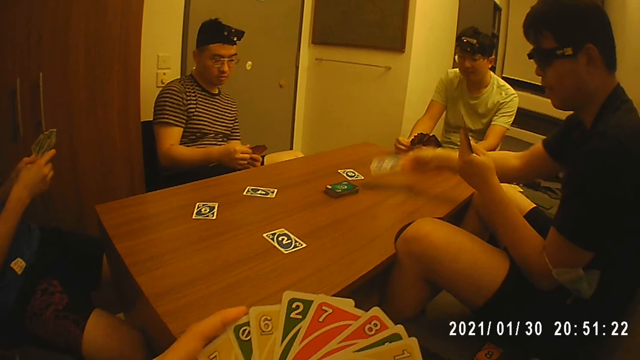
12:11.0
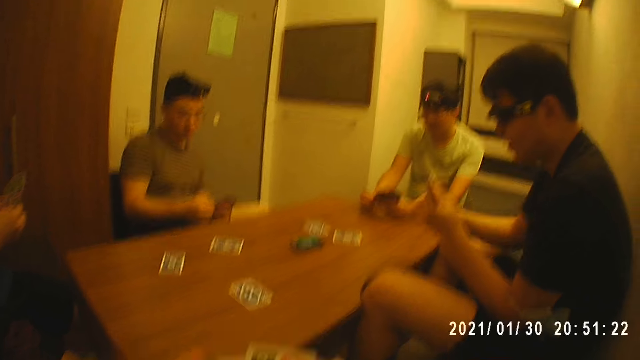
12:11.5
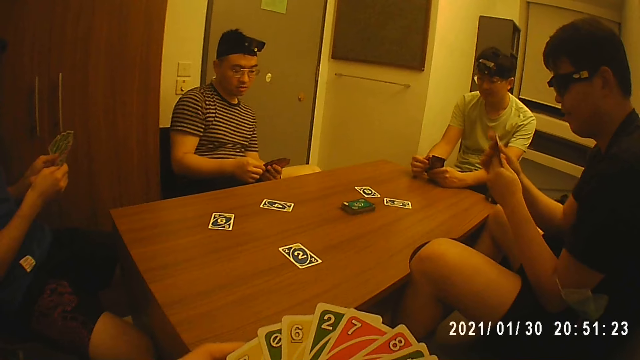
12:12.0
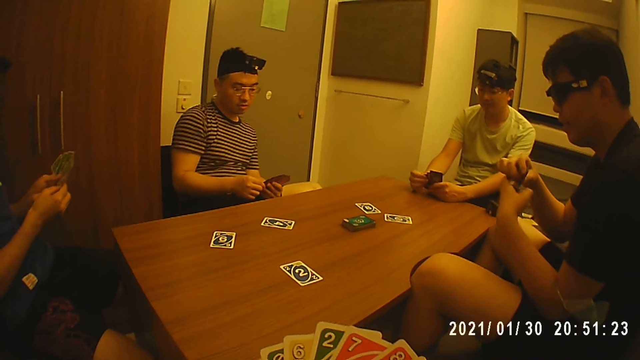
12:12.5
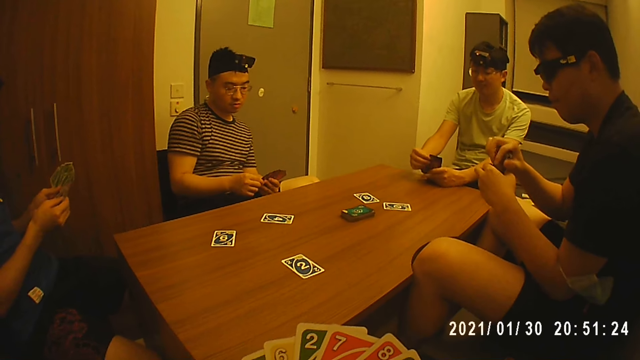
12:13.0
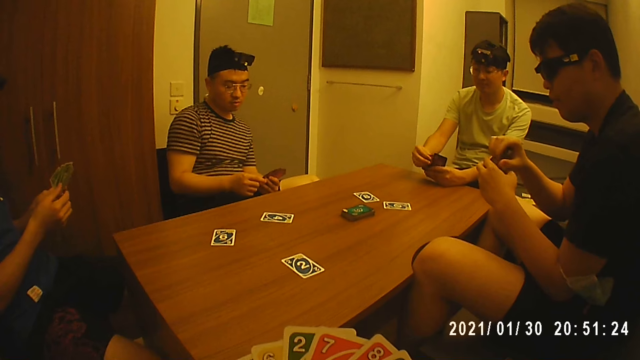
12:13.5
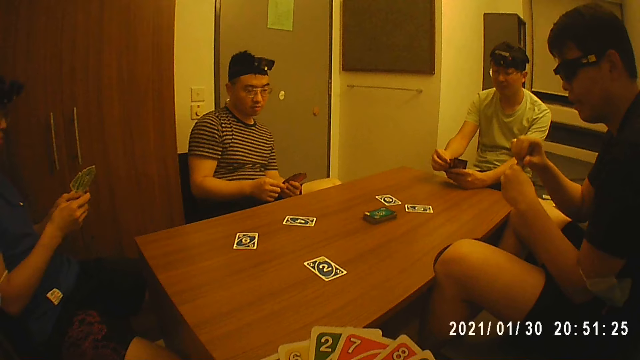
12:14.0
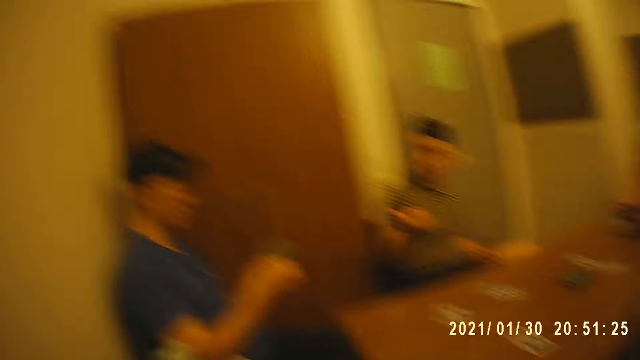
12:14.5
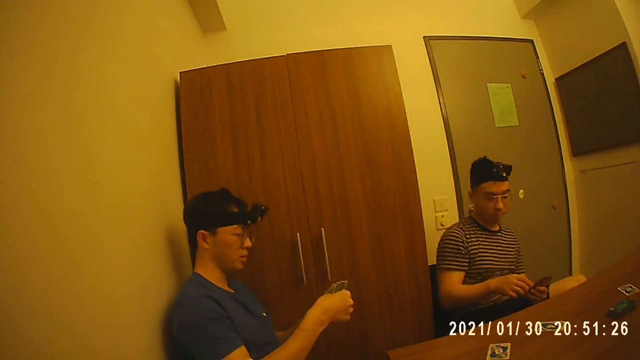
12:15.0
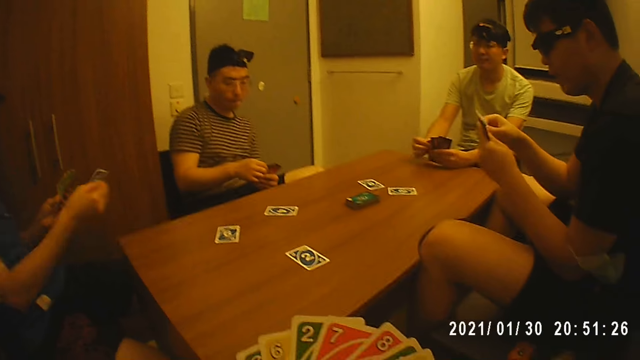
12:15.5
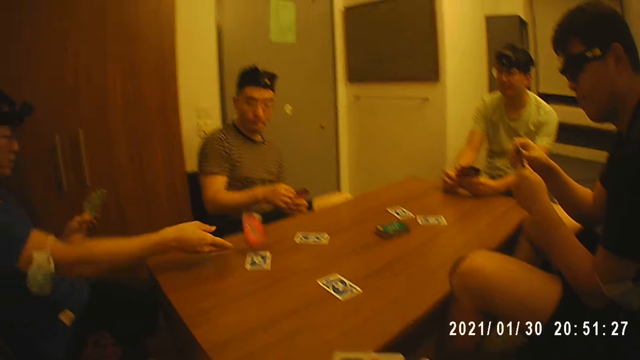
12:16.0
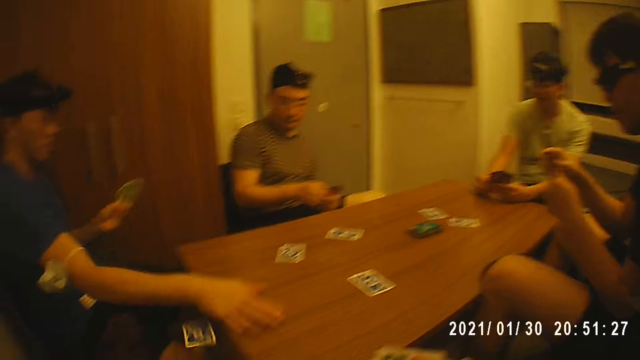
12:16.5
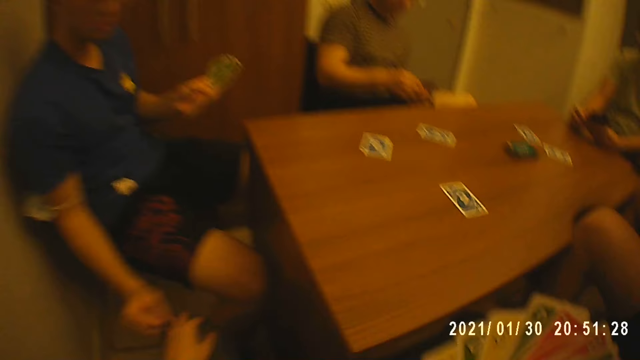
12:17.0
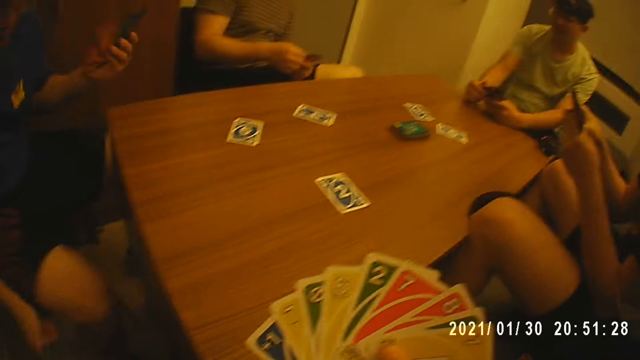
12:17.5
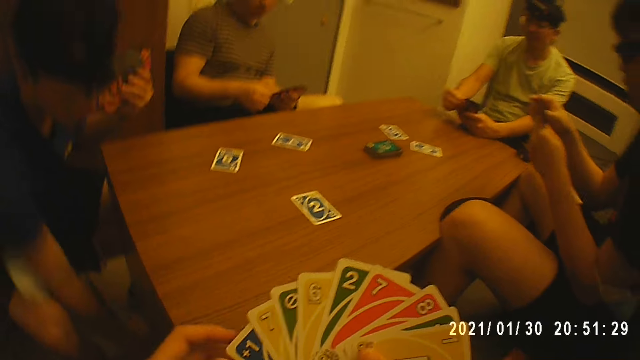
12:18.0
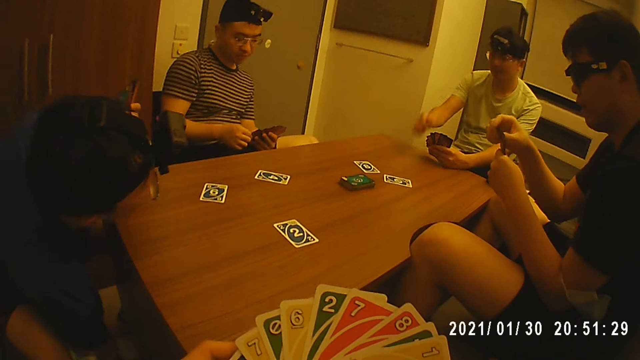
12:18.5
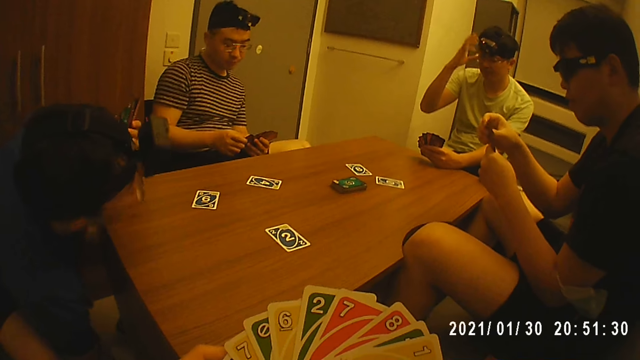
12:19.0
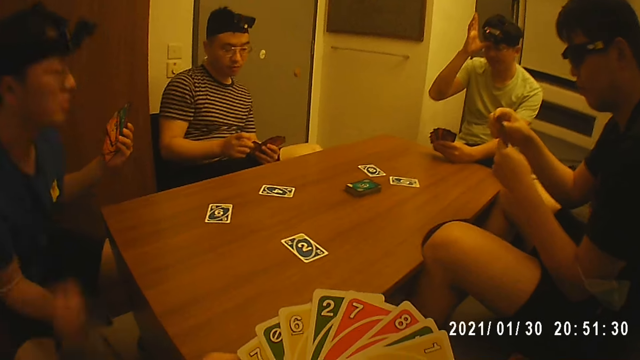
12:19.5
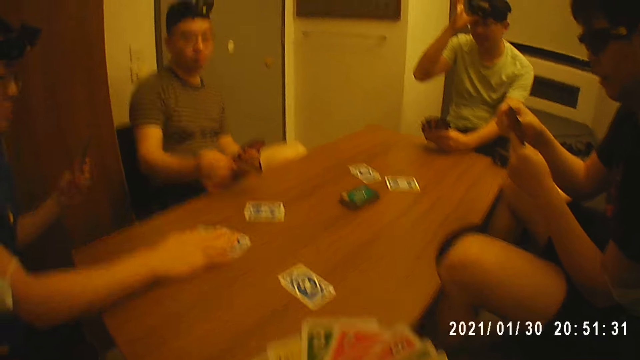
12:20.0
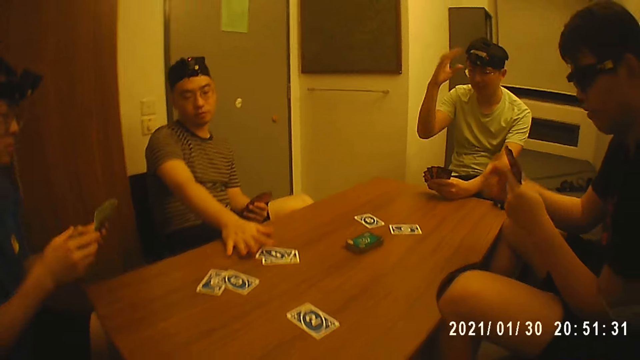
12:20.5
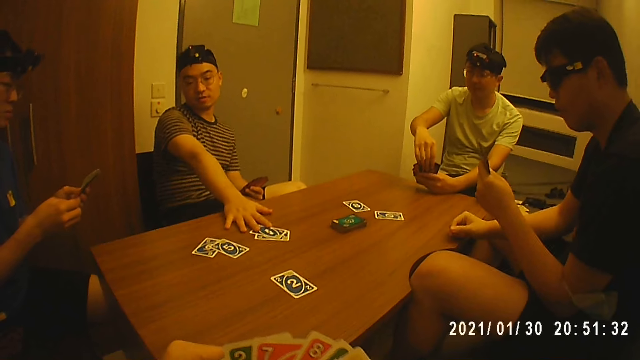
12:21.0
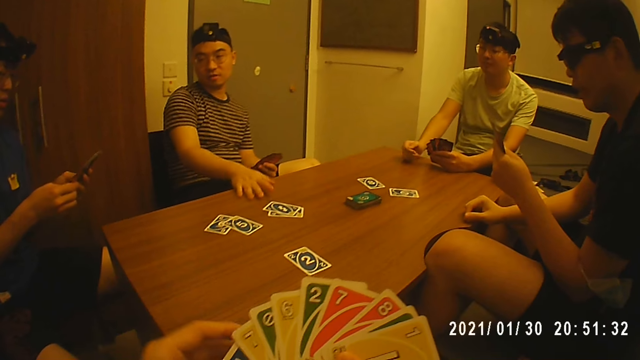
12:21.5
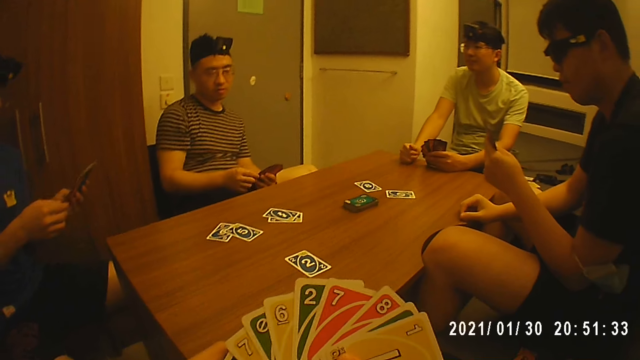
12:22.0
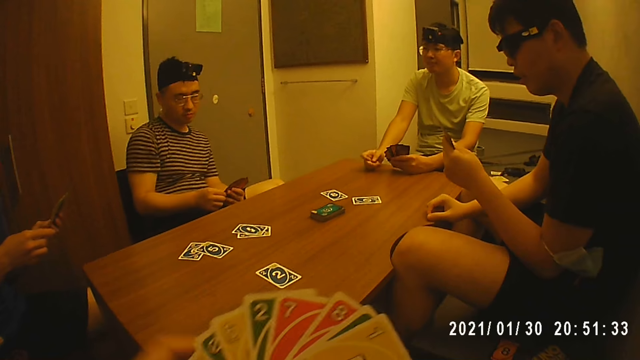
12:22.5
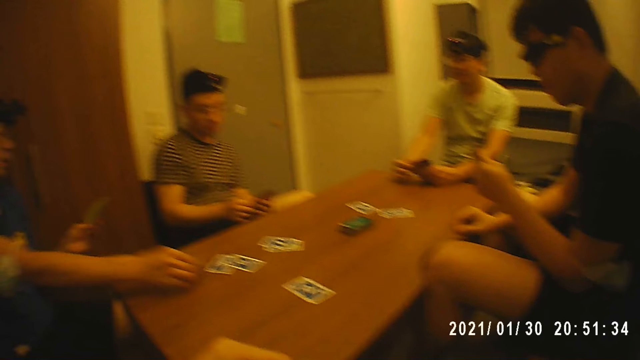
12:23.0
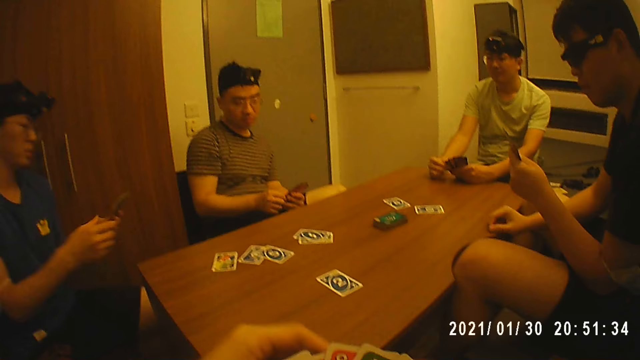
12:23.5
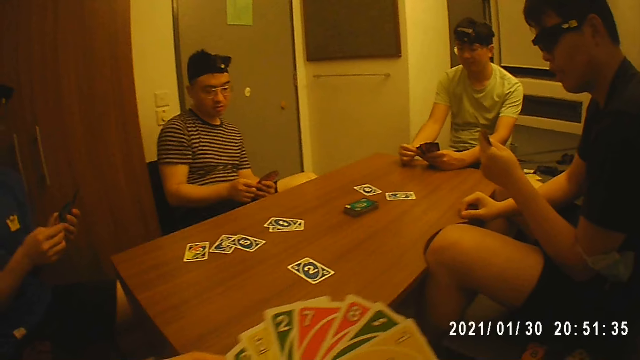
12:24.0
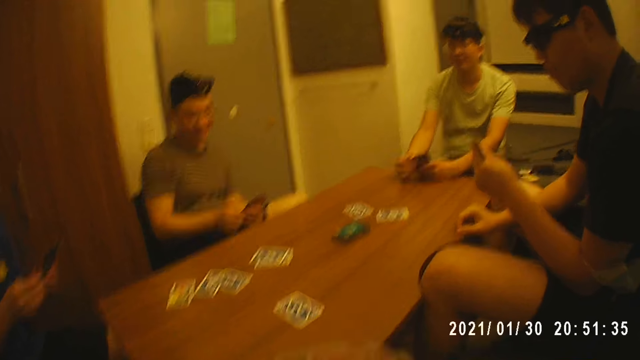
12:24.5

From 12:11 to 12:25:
A man places a card on the table with his right hand. Another man places a card on the table with his right hand. The second man picks a card from the floor with his right hand. A person touches the camera. A third man places a card on the table with his right hand. The second man puts a card on the table. The second man places a card on the table with his right hand.

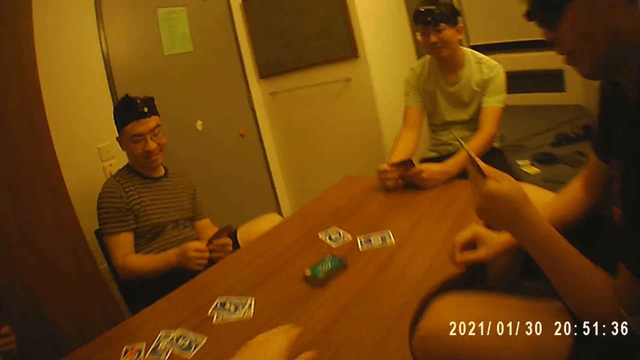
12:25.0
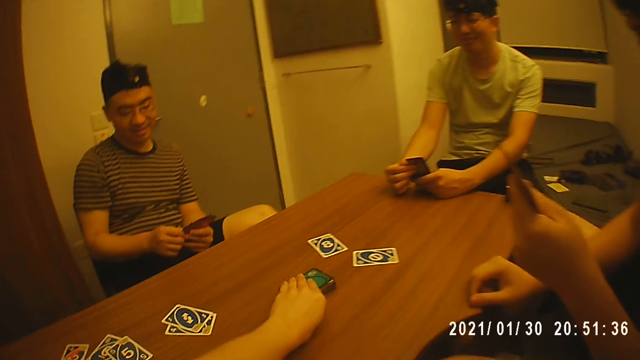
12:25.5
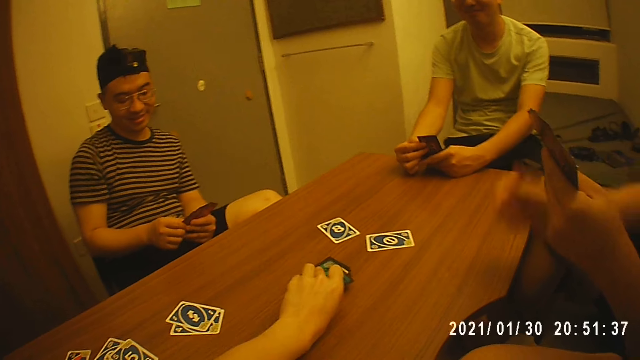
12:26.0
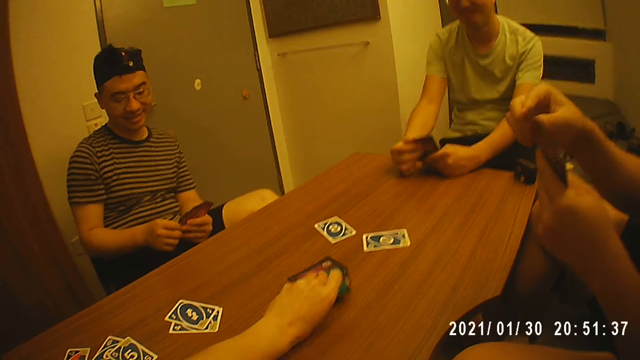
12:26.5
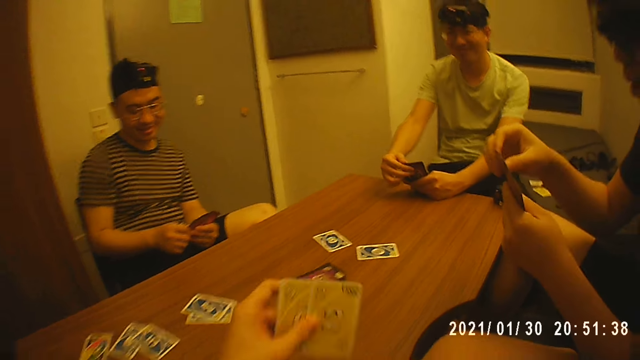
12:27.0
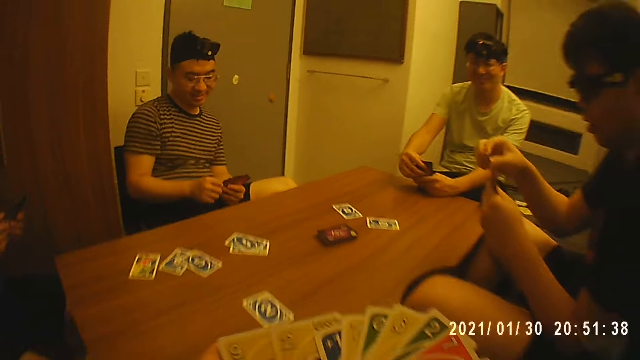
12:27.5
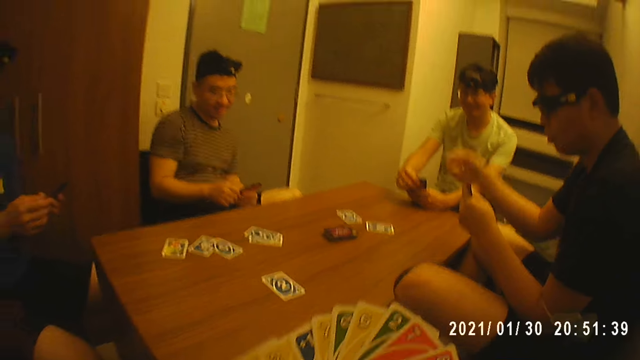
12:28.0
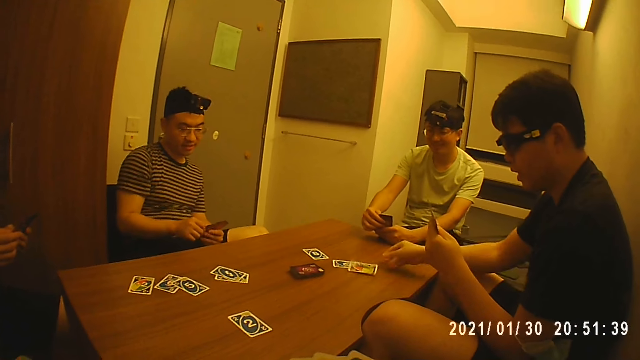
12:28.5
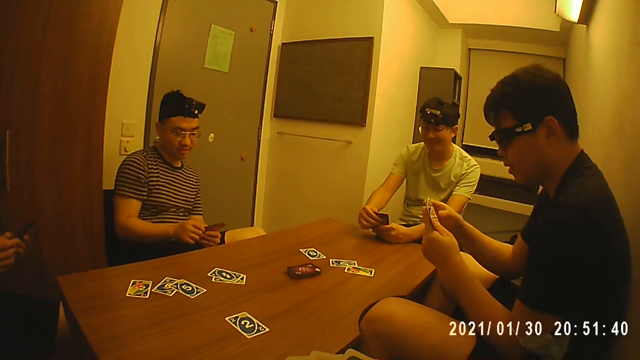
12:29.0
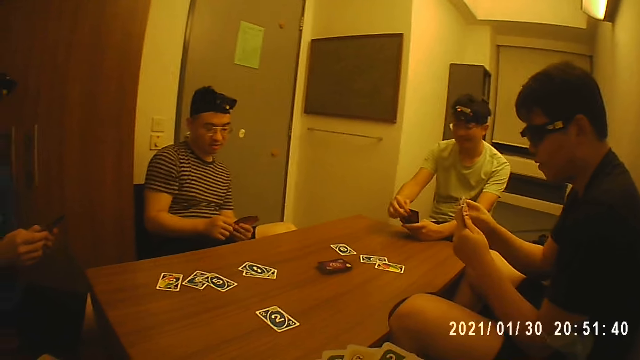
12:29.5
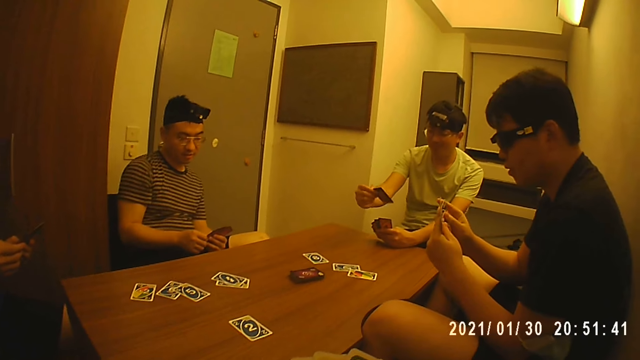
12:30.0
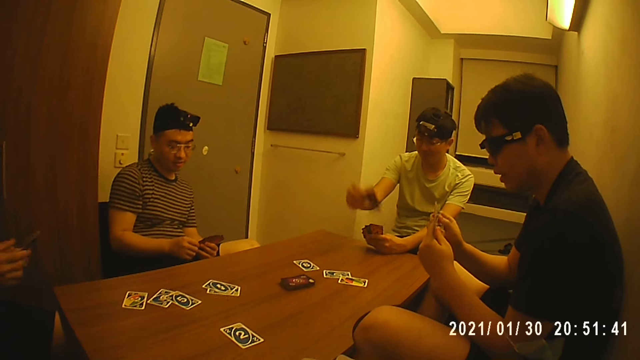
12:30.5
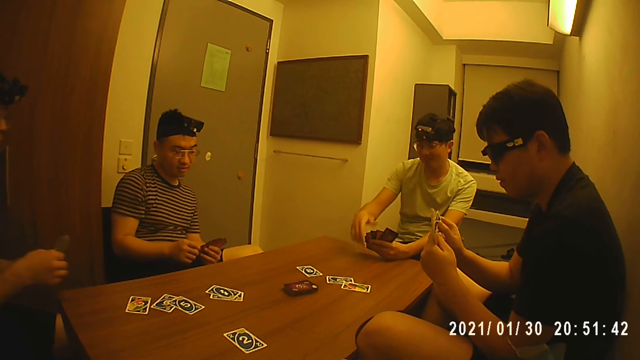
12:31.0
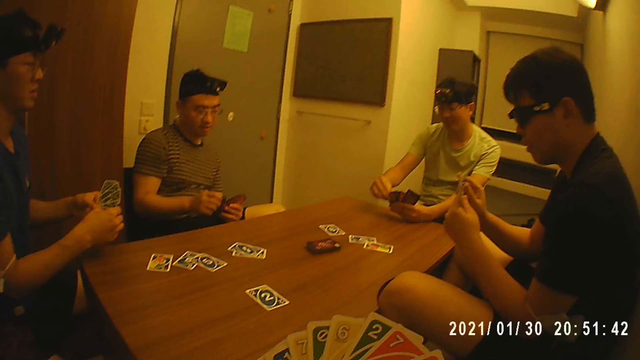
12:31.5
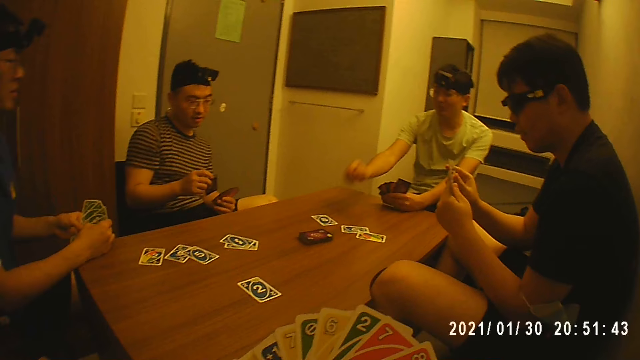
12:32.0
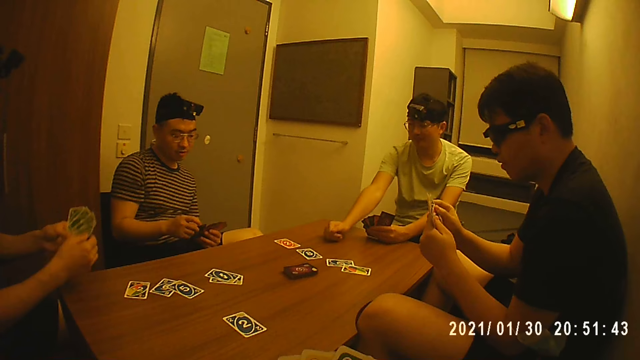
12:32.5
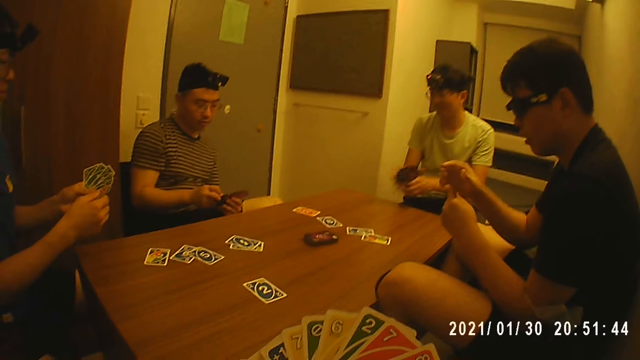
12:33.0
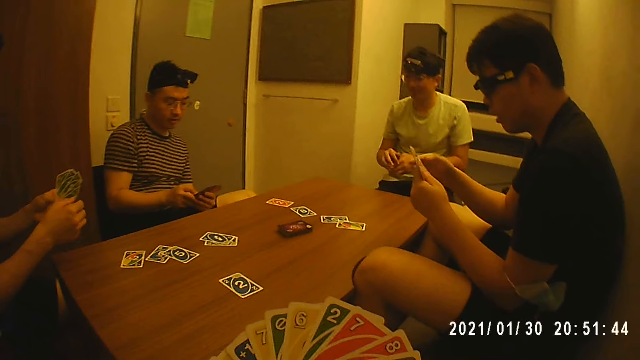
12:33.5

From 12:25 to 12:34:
The camera wearer picks a card from the stack of cards on the table with his left hand. A man places a card on the table with his right hand. Another man places a card on the table with his right hand. A person puts a card on the table.
